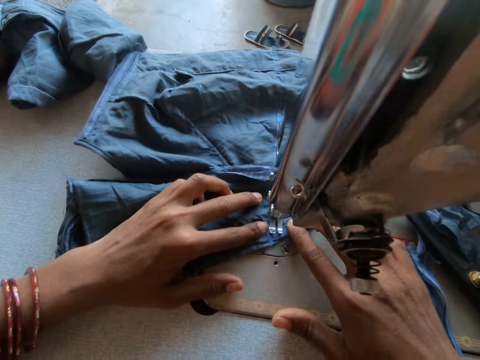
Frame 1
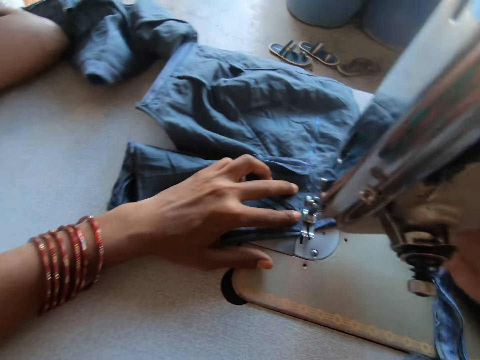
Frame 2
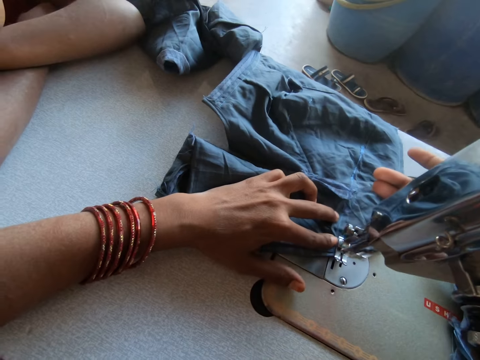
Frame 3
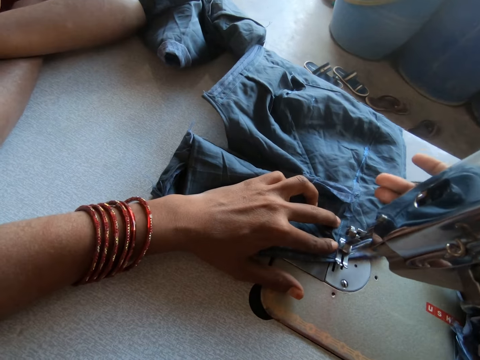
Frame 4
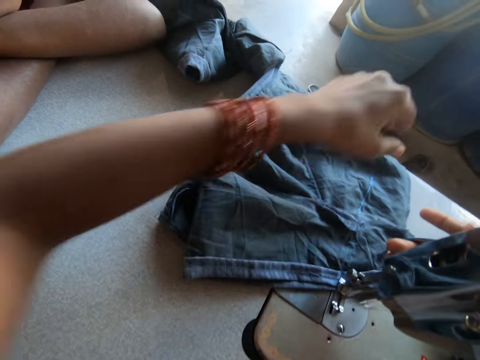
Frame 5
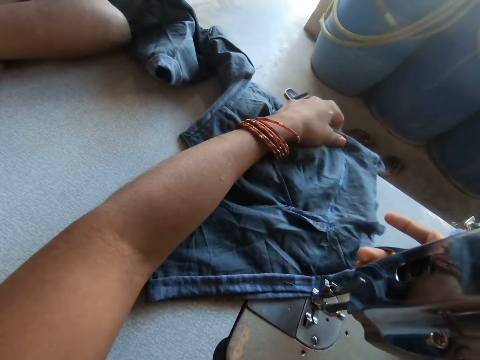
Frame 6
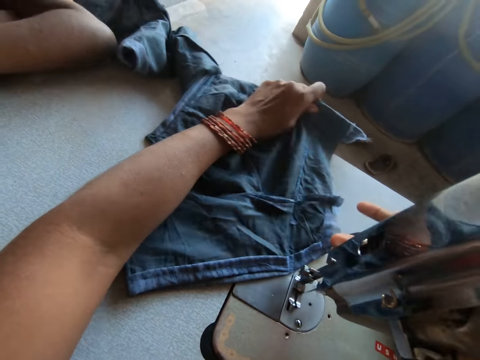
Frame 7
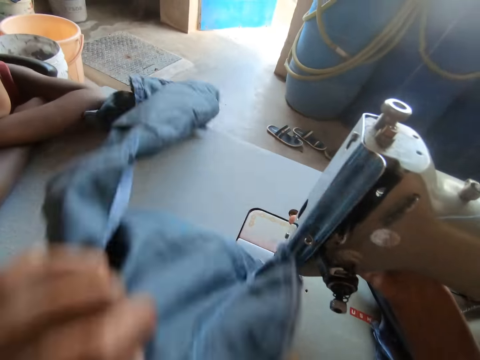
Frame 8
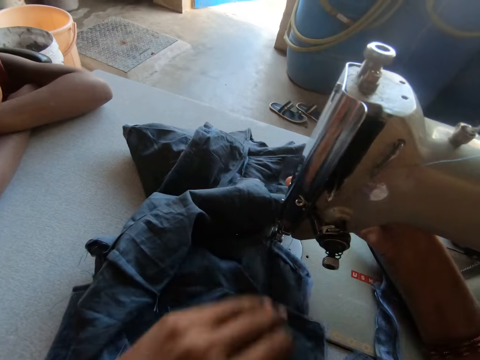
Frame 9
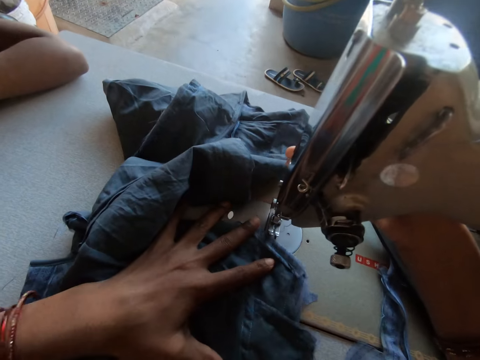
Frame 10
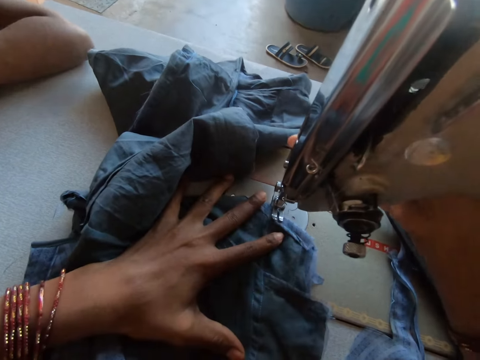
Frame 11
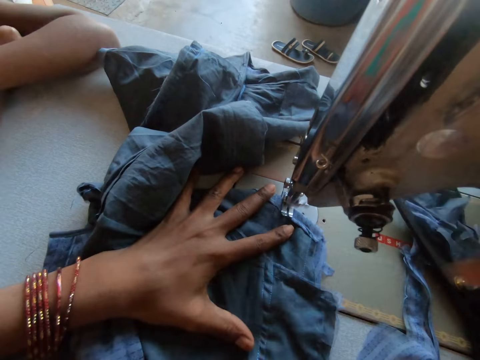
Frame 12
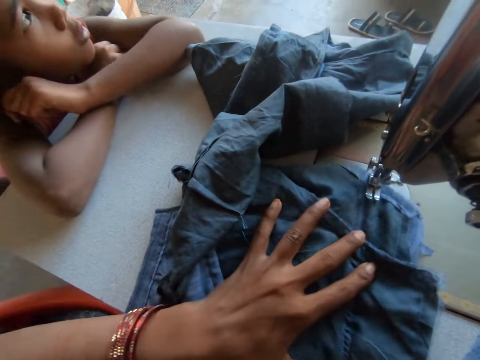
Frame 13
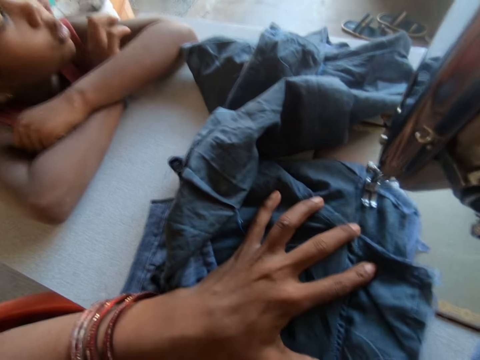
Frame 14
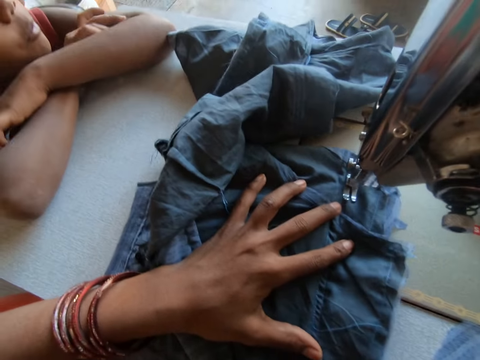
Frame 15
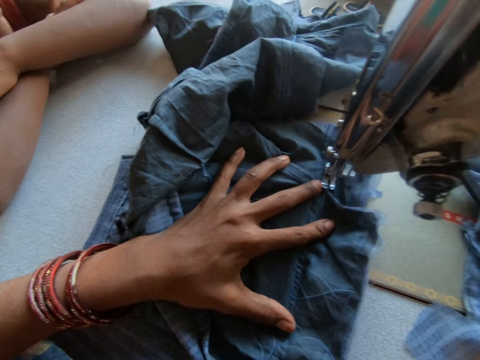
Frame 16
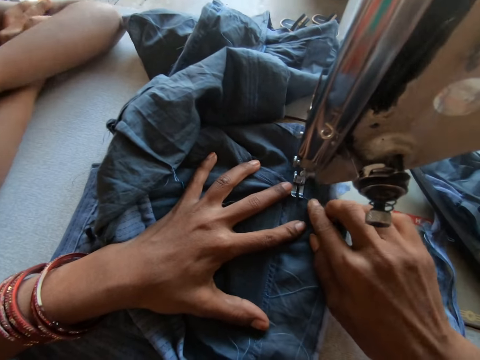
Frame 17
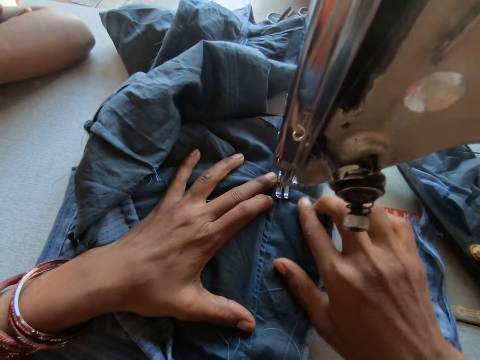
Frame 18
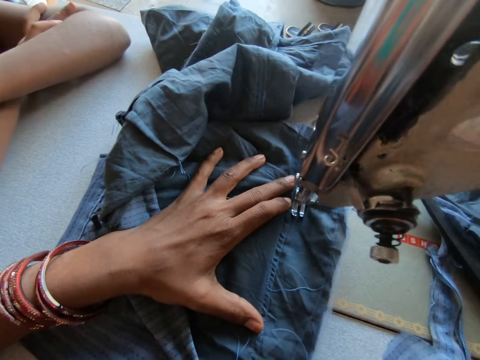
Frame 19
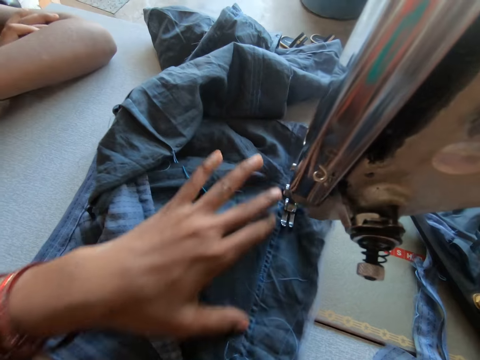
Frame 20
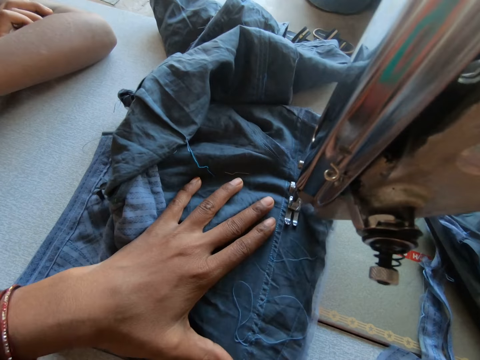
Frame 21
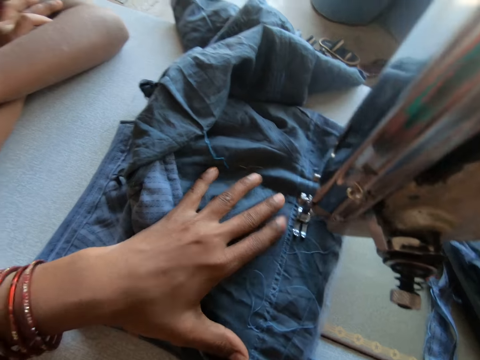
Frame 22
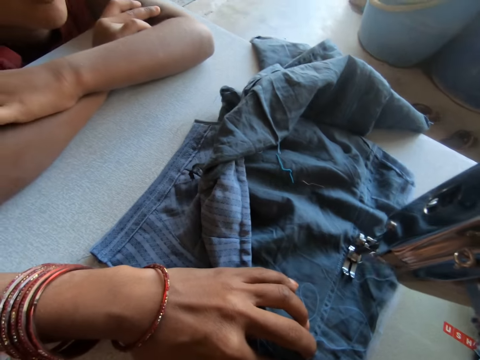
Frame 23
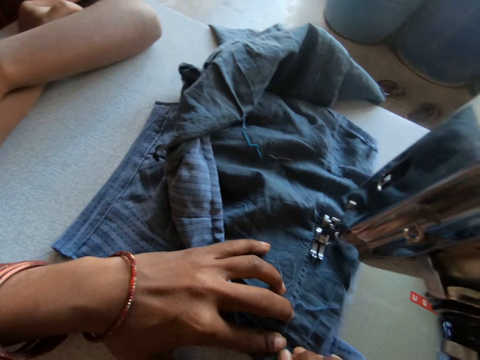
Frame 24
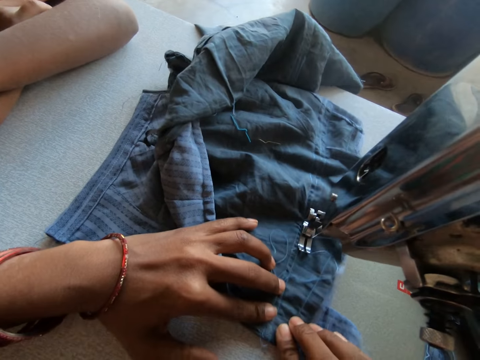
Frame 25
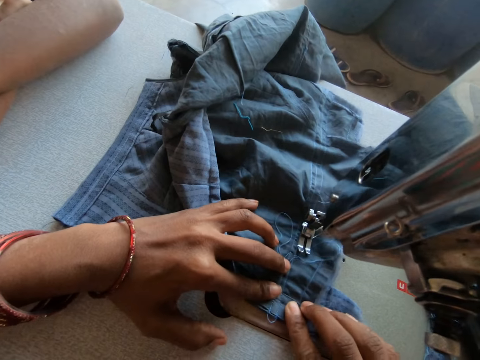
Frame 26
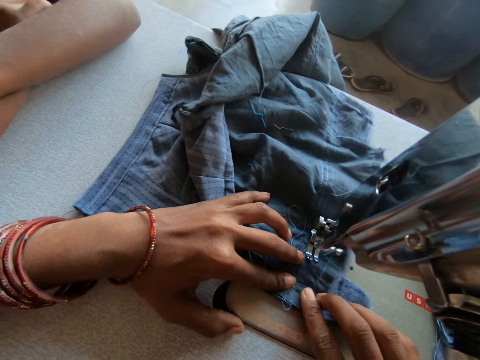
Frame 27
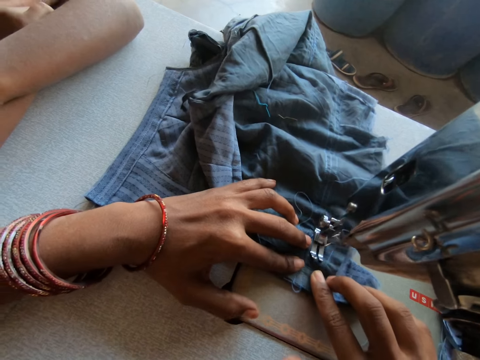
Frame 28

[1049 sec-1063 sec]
The camera wearer adjusts the cloth on the sewing machine with her left hand. She sews the cloth with the sewing machine. A child talks beside the camera wearer on the machine table.

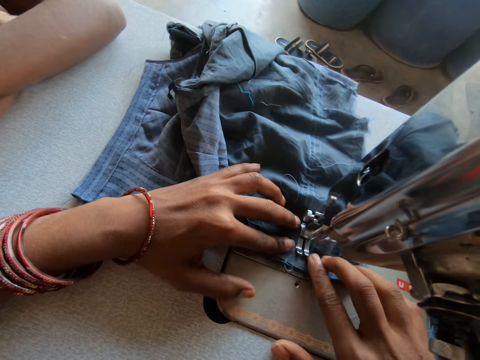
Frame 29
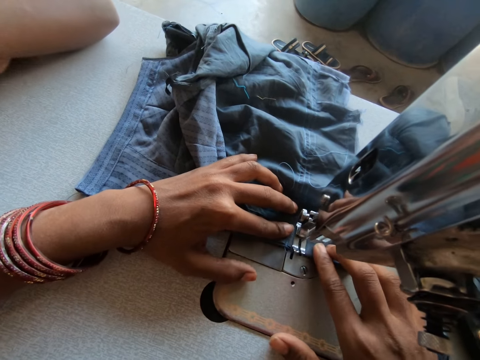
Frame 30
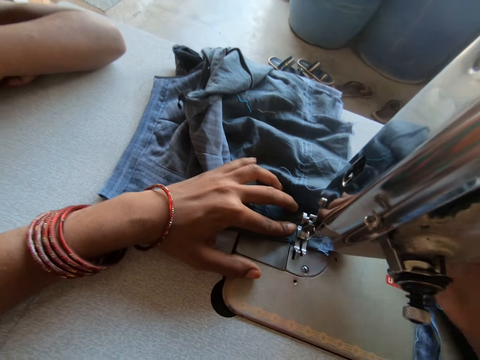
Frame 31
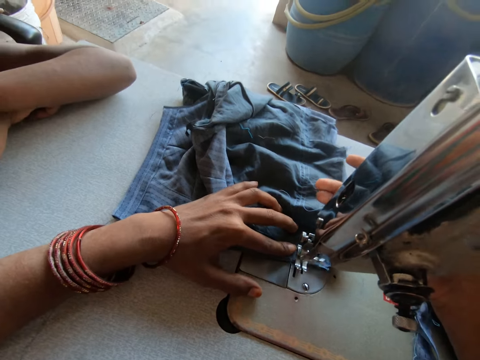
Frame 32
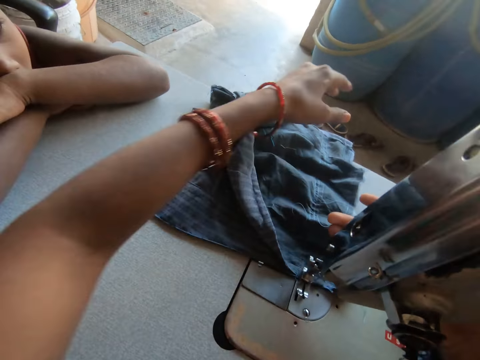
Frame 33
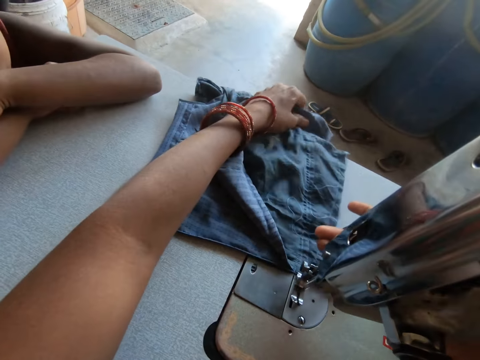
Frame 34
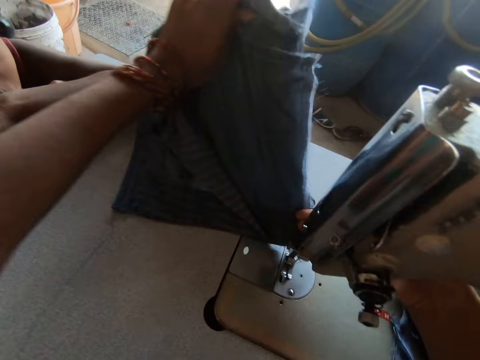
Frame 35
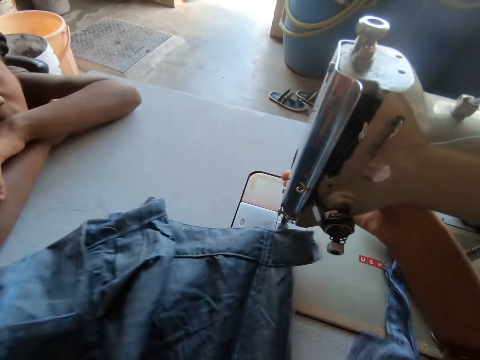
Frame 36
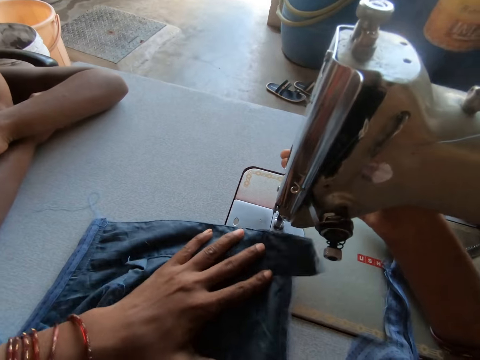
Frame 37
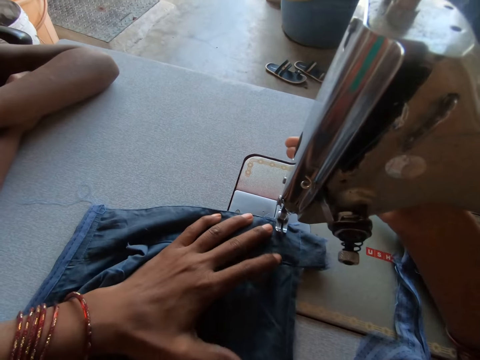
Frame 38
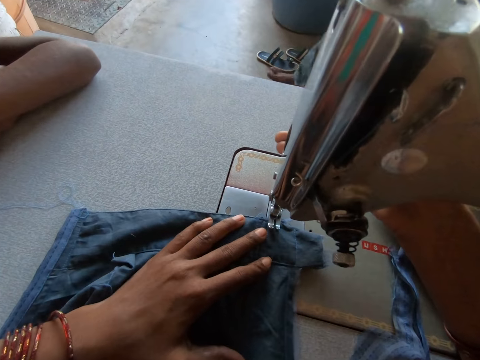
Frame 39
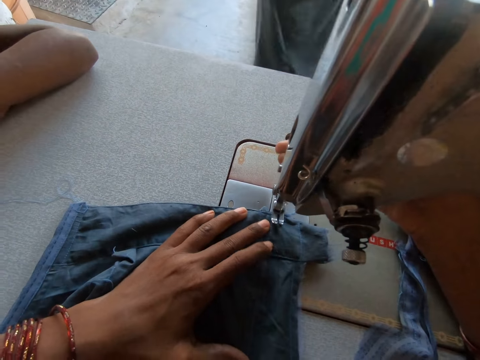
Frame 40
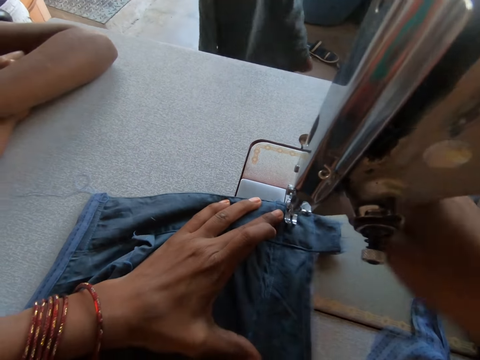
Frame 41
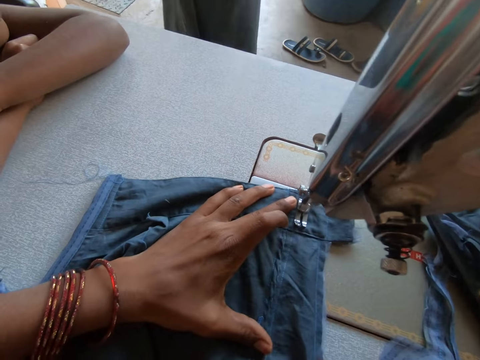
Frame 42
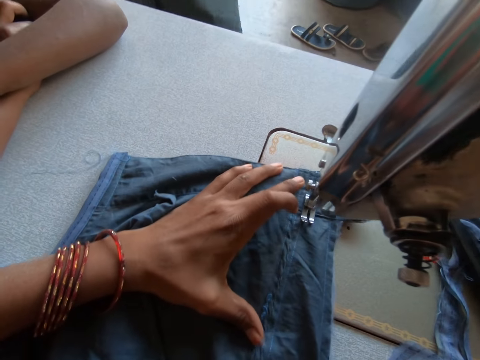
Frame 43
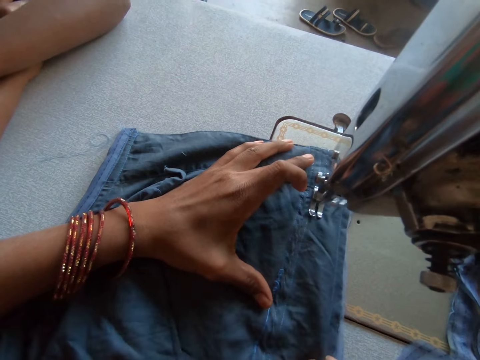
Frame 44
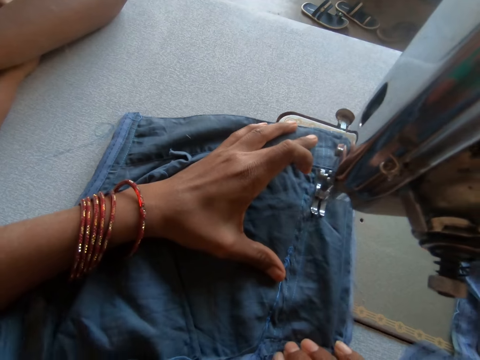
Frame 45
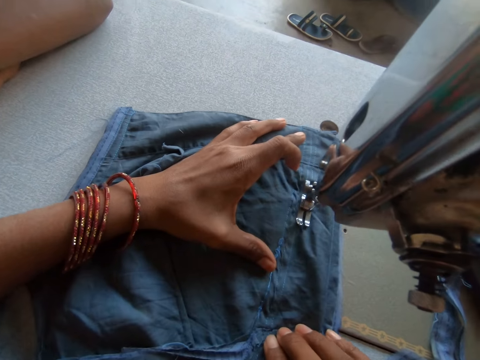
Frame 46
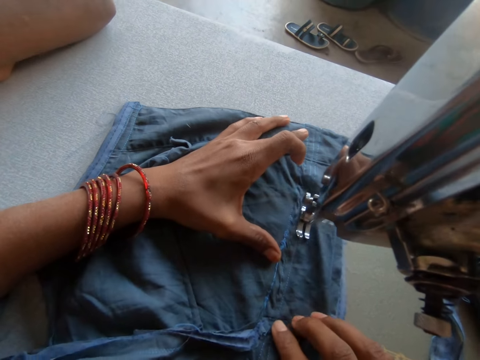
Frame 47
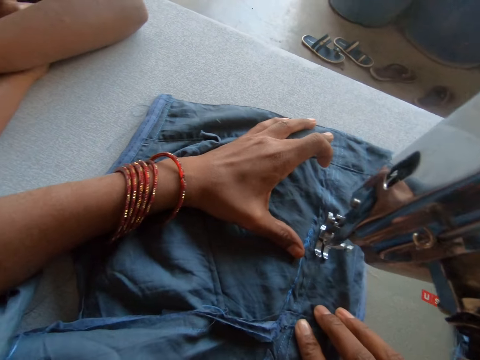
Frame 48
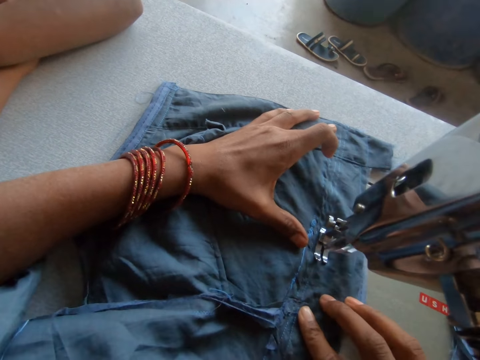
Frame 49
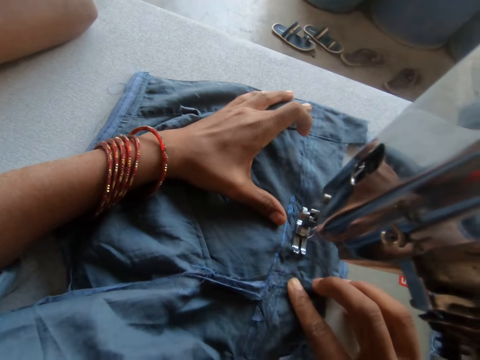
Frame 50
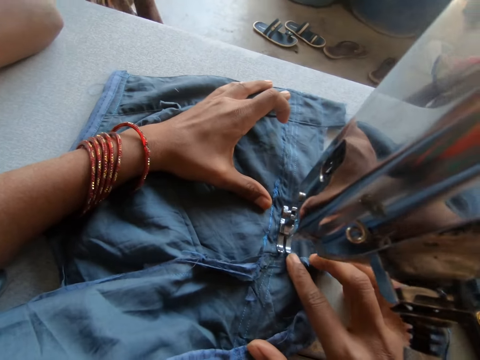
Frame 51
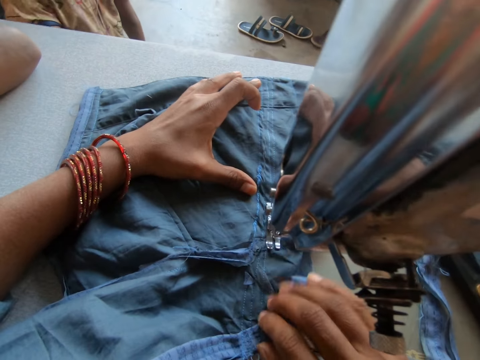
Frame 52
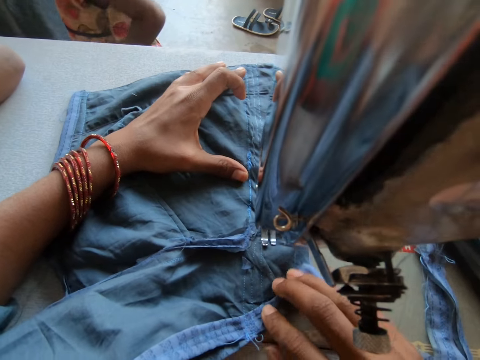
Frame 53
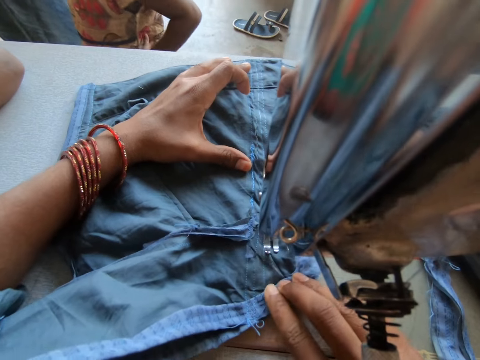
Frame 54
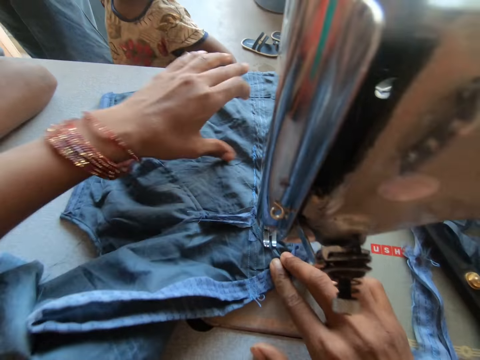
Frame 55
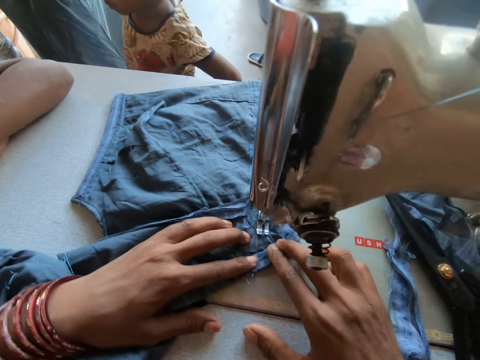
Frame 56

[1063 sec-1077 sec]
The camera wearer adjusts the cloth on the sewing machine with her left hand. She sews the cloth with the sewing machine.
